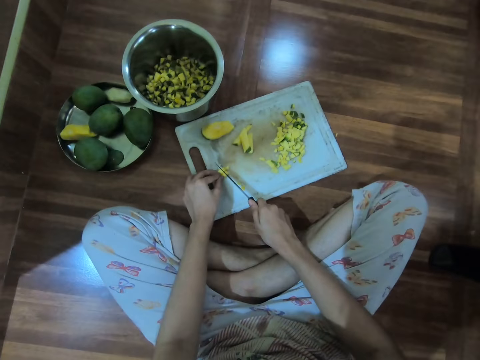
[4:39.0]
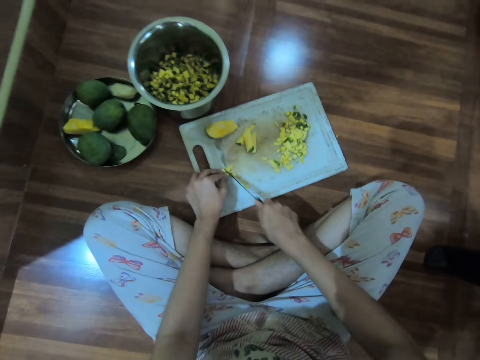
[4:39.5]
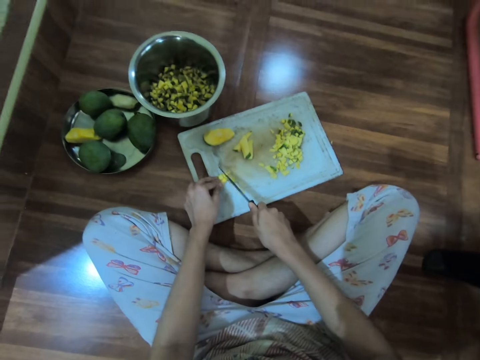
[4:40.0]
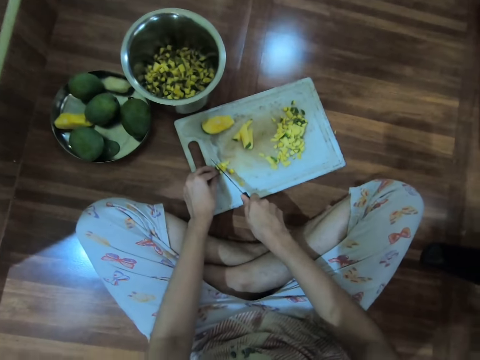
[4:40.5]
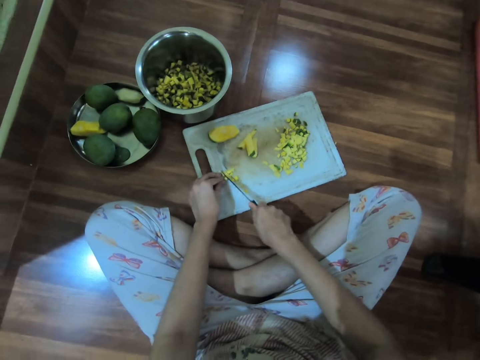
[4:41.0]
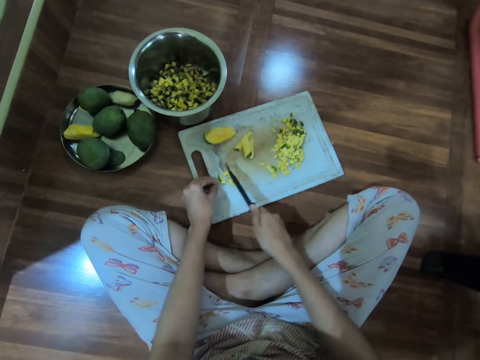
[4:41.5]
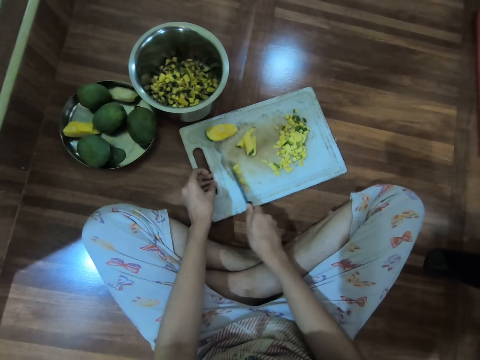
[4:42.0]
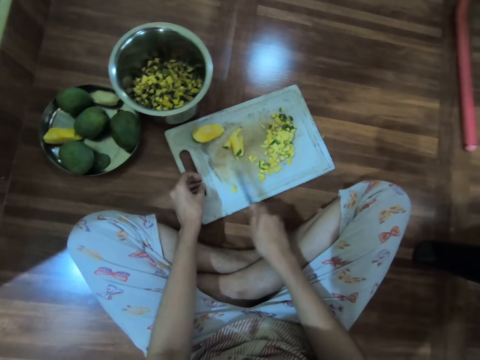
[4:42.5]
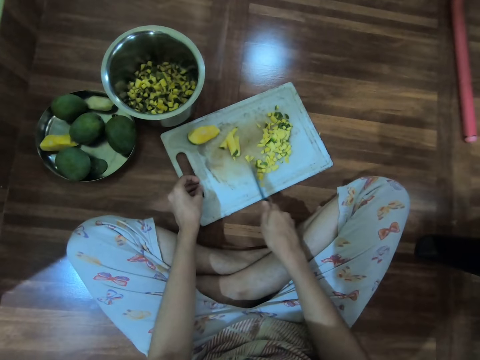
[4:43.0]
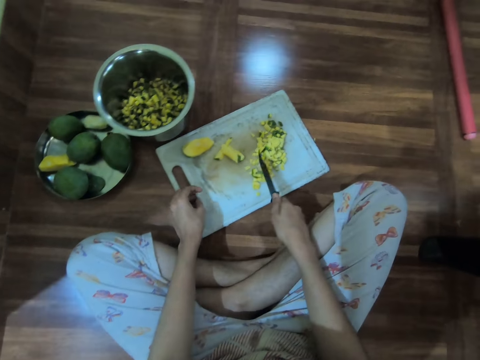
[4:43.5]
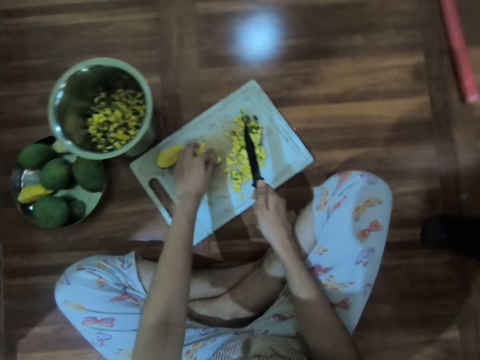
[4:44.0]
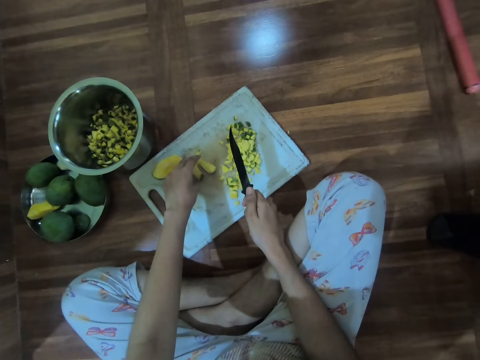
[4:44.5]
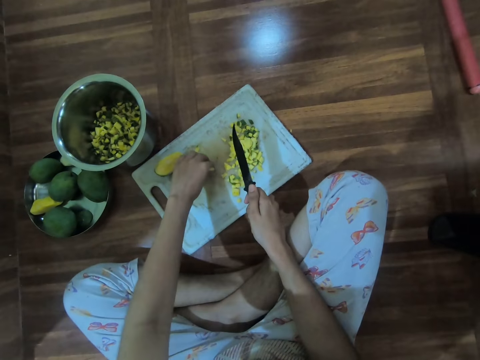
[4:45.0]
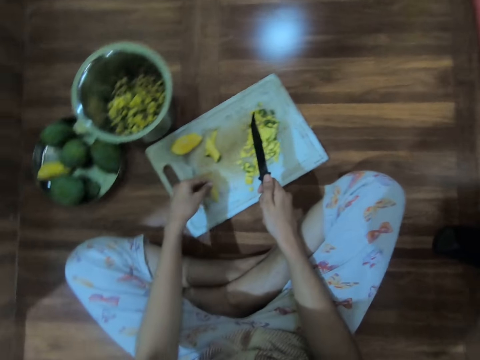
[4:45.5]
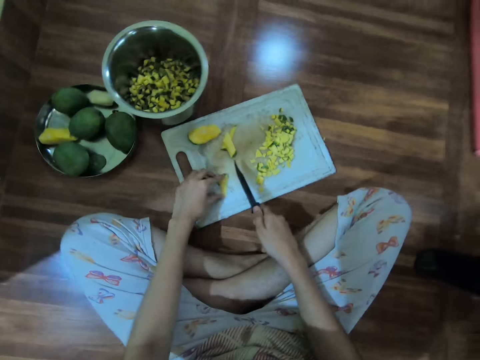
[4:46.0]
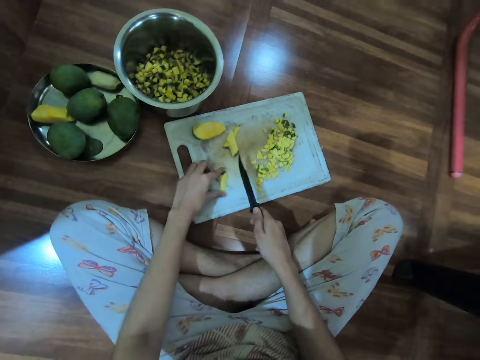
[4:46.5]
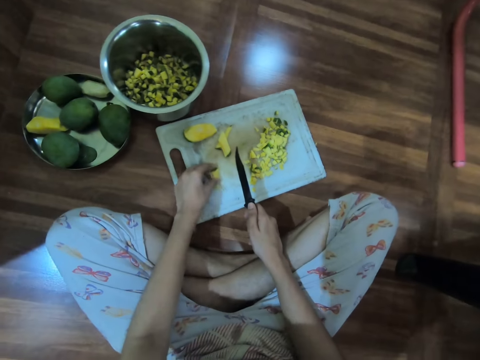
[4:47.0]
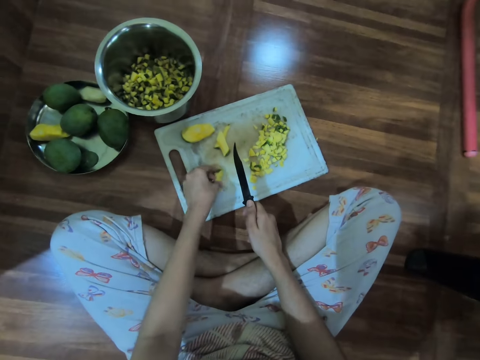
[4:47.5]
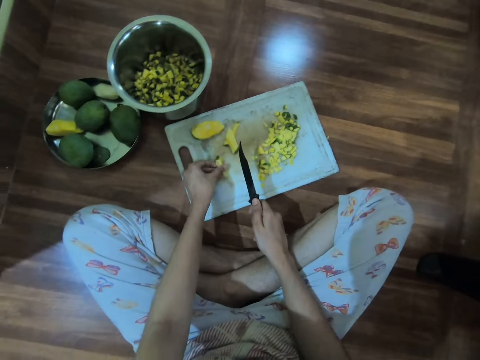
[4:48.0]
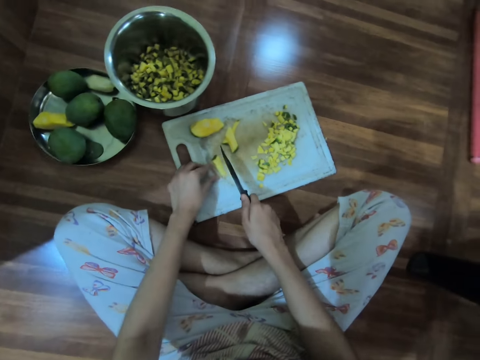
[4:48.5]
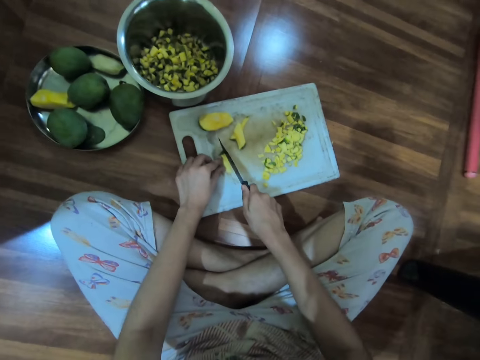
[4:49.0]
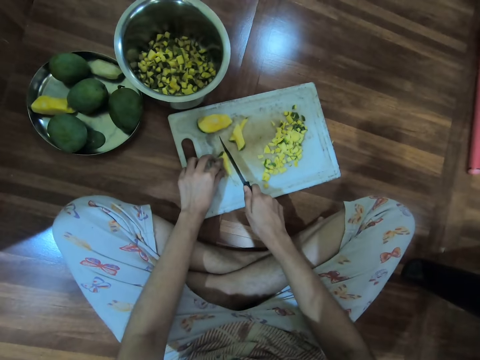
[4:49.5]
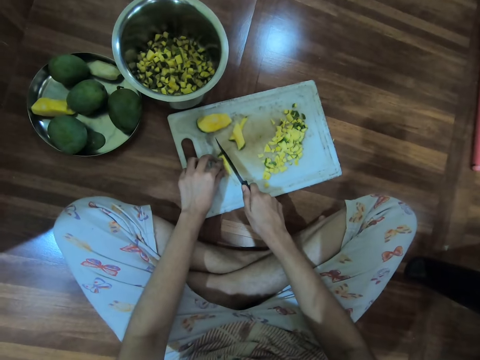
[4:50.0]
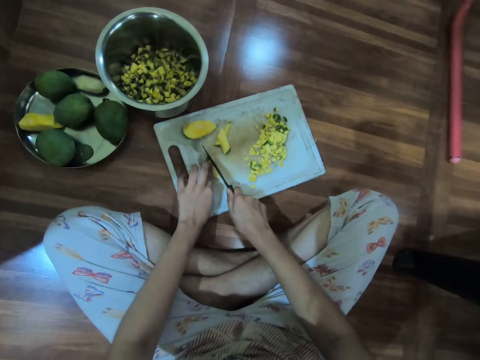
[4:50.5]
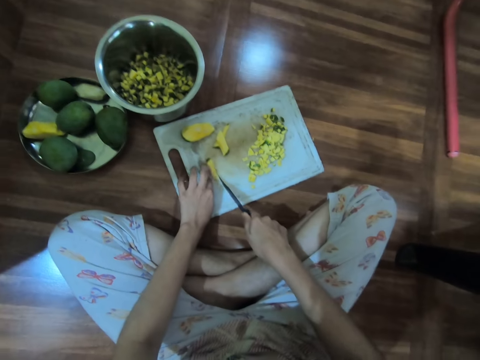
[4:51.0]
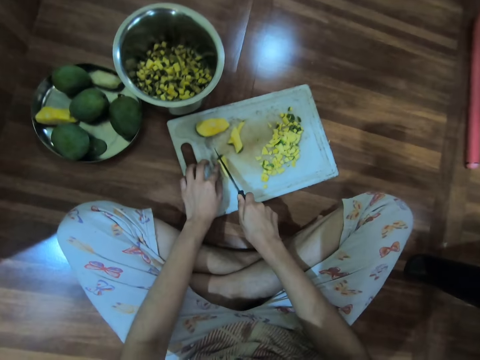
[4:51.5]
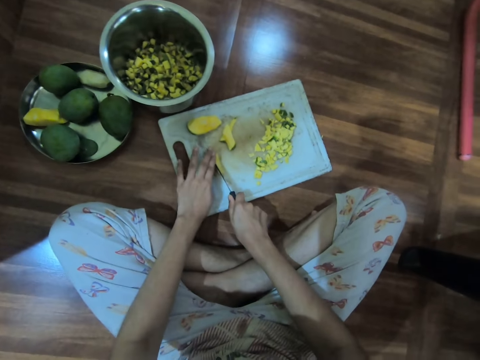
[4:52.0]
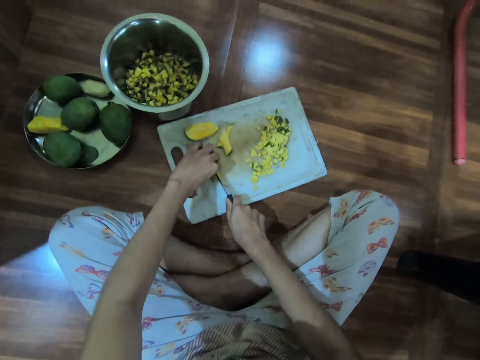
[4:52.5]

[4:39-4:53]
The camera wearer cuts the chunk of the mango on the chopping board on the floor with the knife in her right hand. She gathers the chunks of the mango on the chopping board on the floor with the knife in her right hand. She picks the cut mango on the tray with her hands. She places the mango on the tray with her left hand. She cuts the mango on the tray with the knife in her right hand.

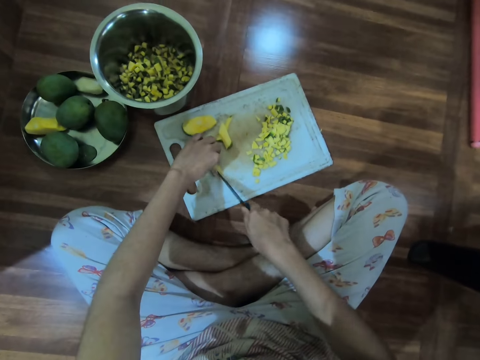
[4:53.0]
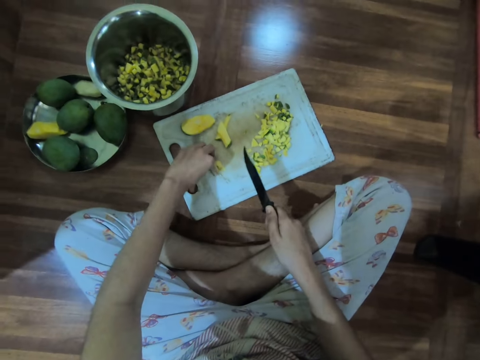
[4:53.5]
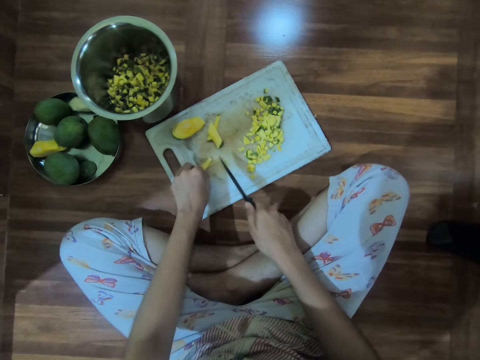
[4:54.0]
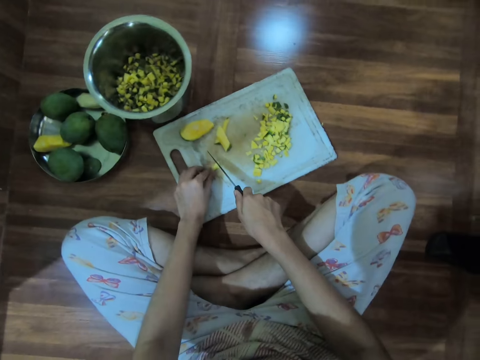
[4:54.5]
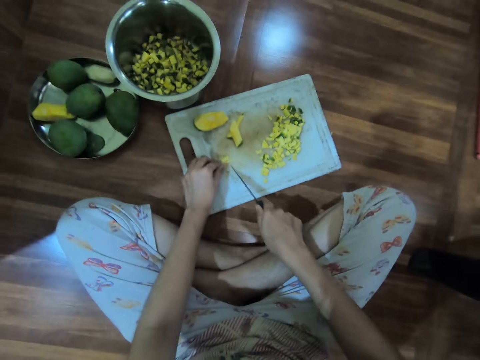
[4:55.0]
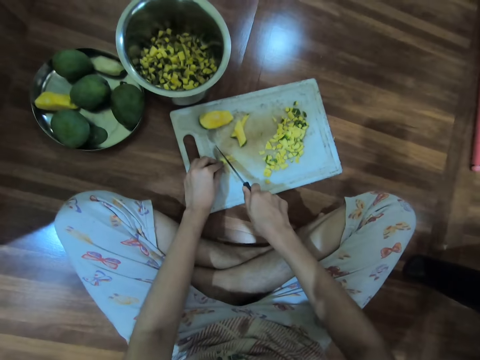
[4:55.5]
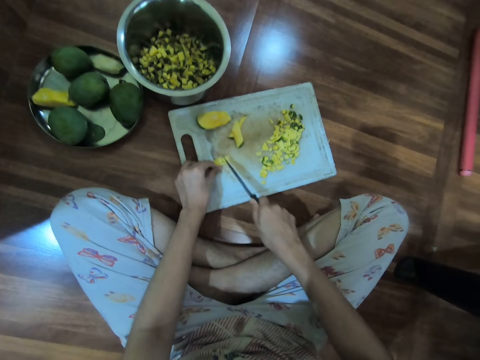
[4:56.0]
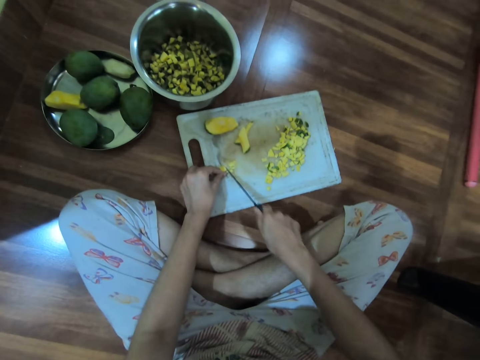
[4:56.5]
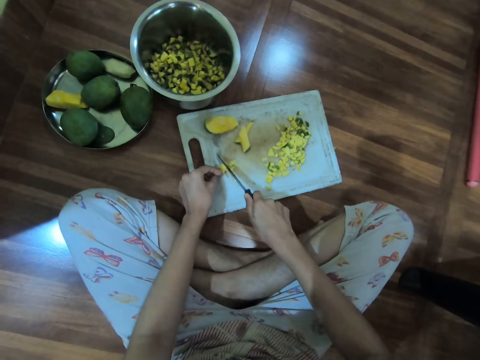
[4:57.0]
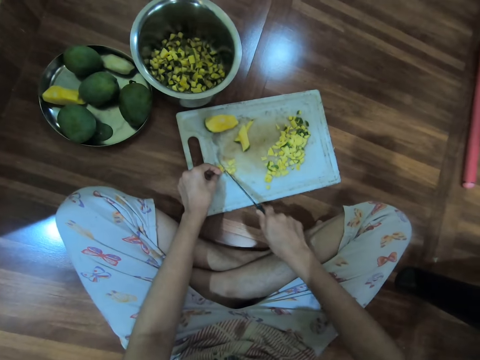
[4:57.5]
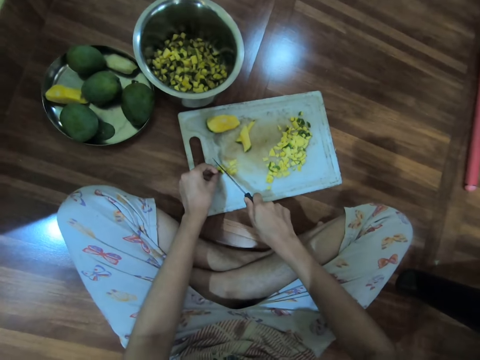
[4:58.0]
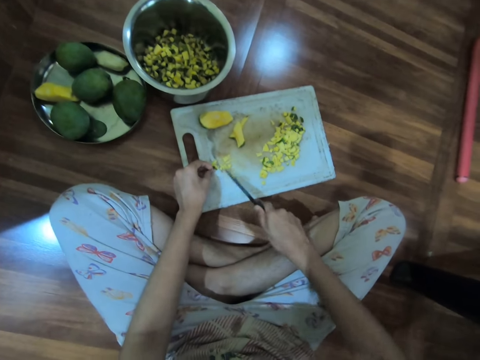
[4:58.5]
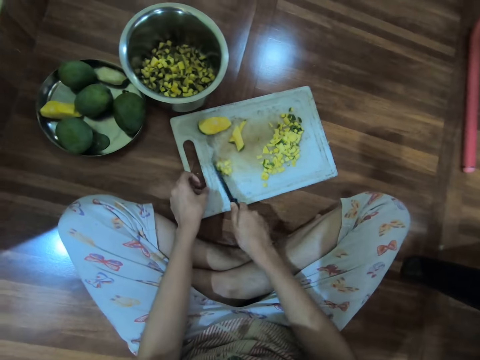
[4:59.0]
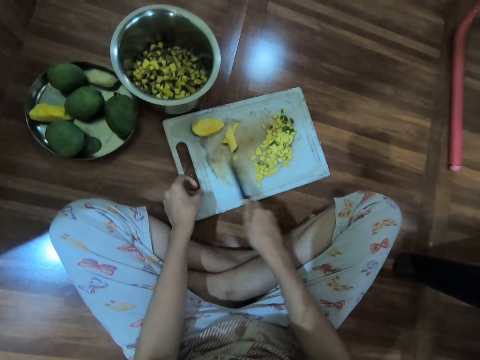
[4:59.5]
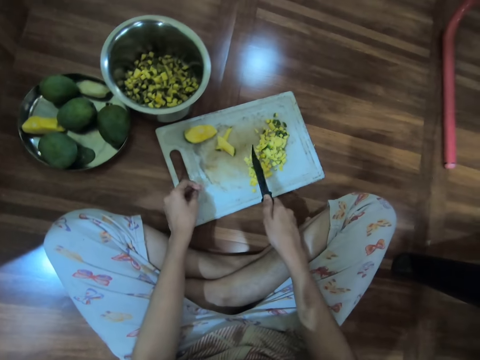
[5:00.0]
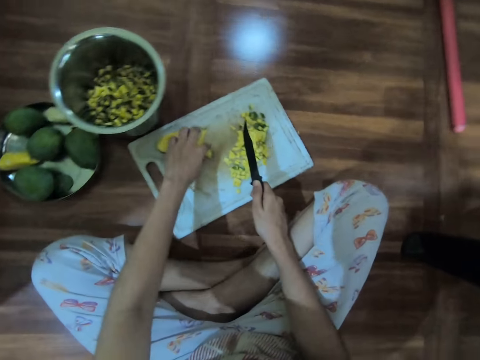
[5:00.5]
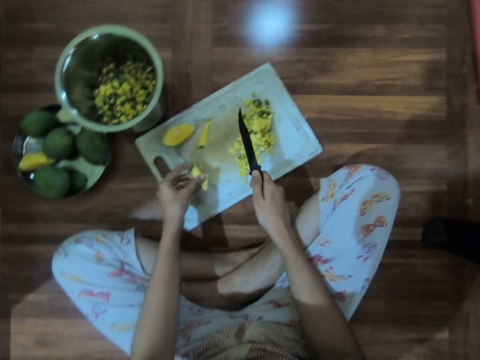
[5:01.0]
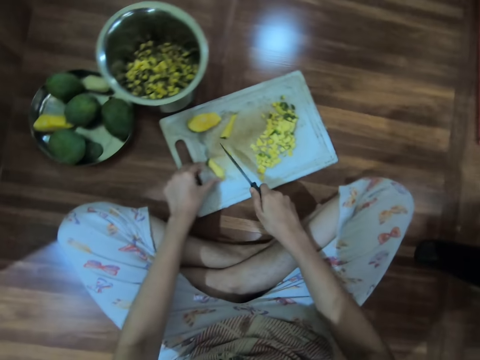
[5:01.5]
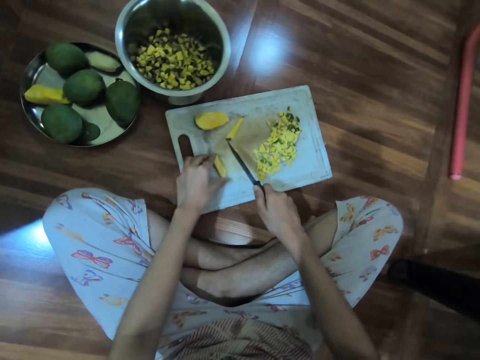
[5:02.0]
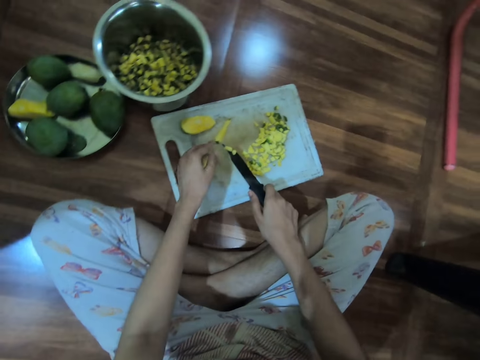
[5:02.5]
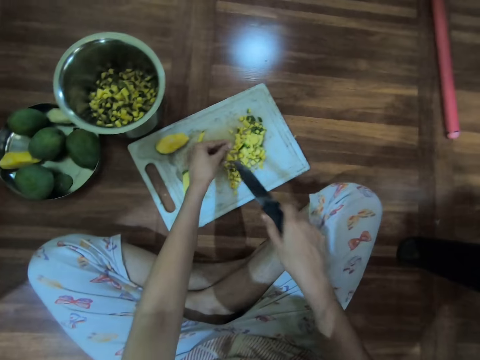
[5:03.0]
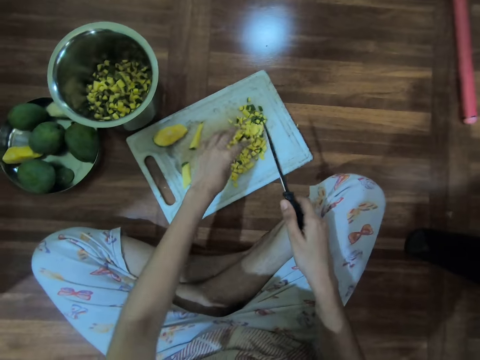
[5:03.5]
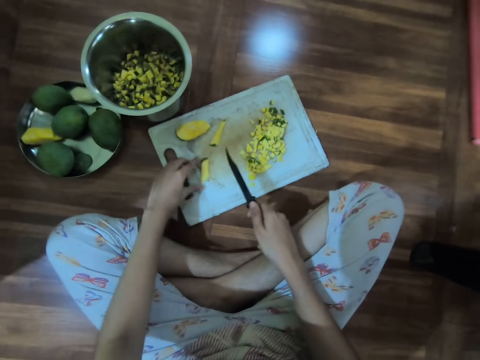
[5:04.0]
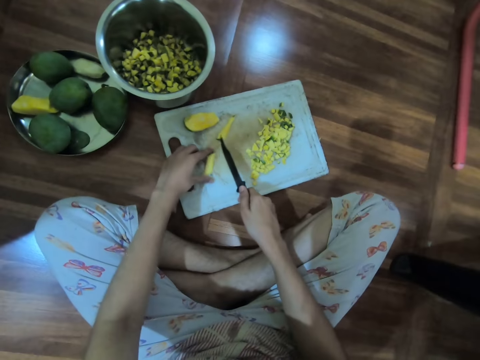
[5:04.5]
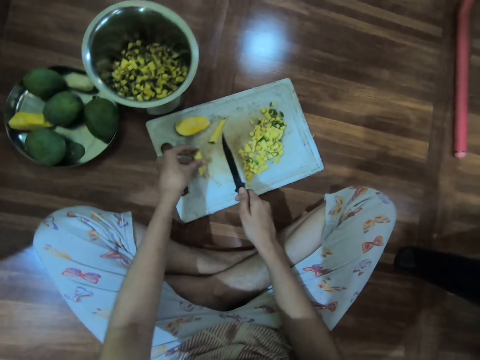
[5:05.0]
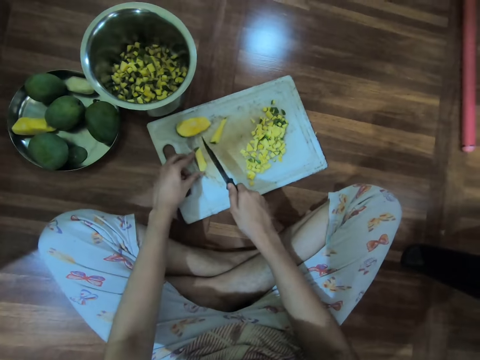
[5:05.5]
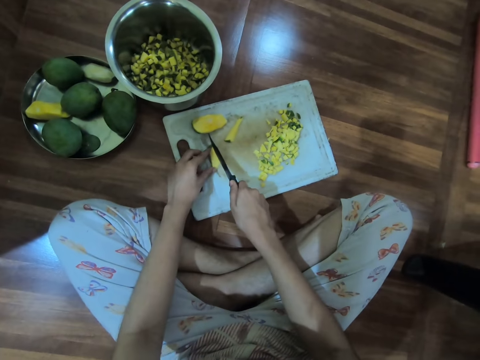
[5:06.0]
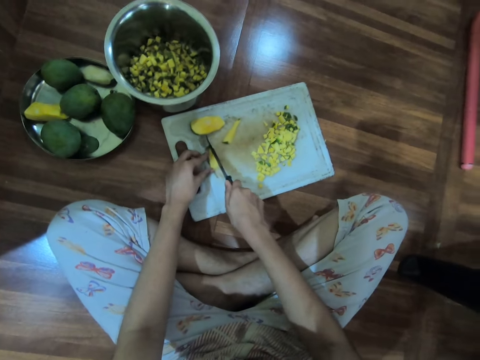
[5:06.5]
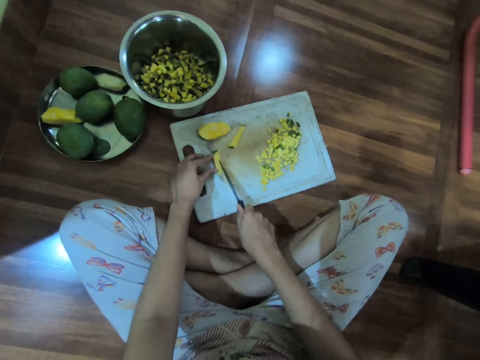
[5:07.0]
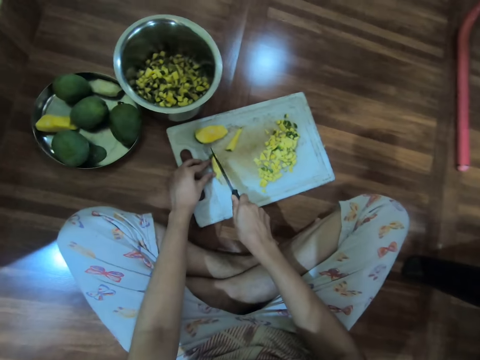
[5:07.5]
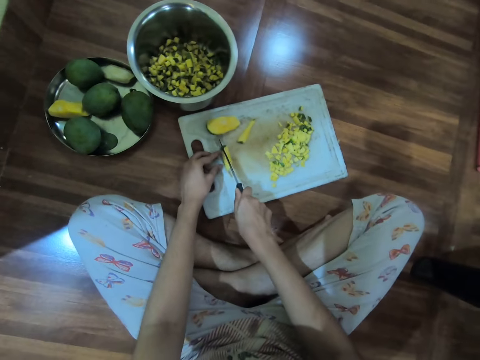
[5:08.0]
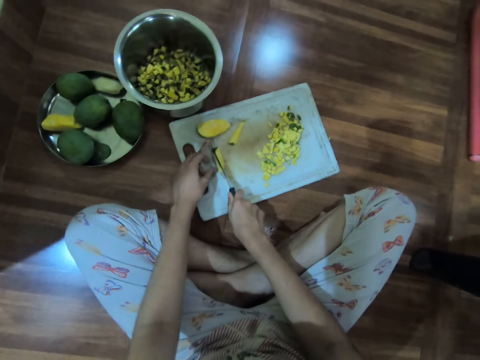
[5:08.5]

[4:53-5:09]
The camera wearer cuts the mango slice on the tray with the knife in her right hand. She moves the mango slices on the tray with the knife in her right hand. She picks the mango on the tray with her left hand. She places the mango on the tray with her left hand. She removes the mango slices from the knife with her left hand. She adjusts the mango on the tray with her hands. She cuts the mango on the tray with the knife in her right hand.
